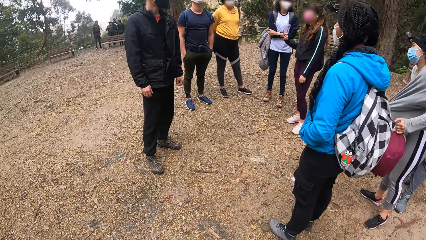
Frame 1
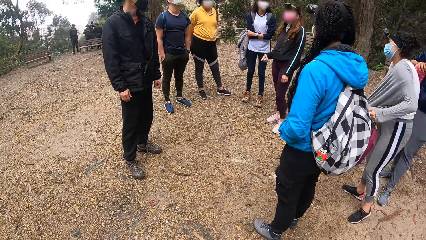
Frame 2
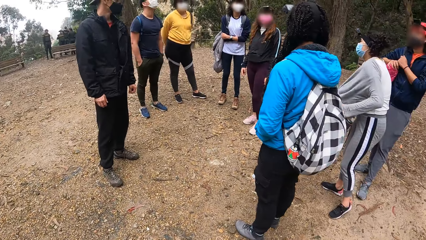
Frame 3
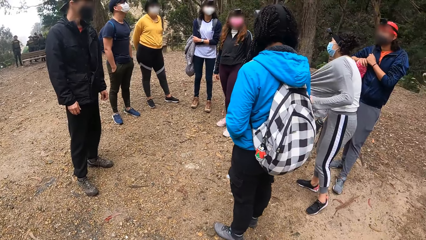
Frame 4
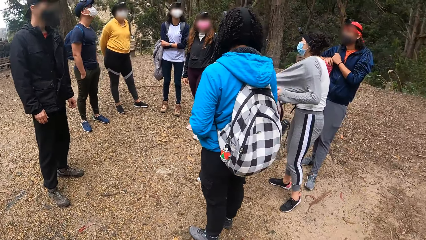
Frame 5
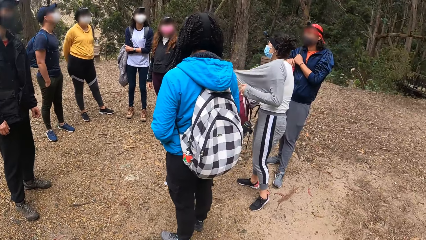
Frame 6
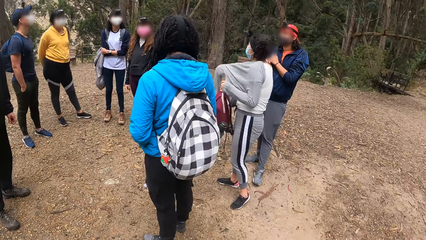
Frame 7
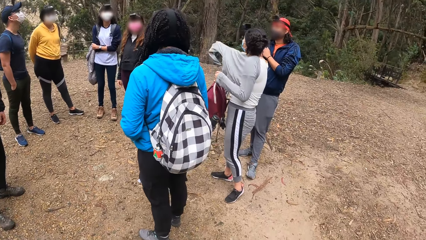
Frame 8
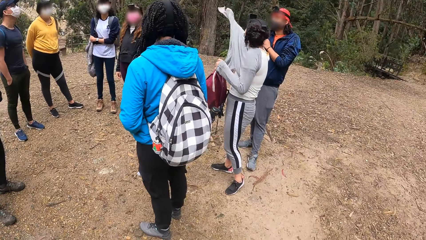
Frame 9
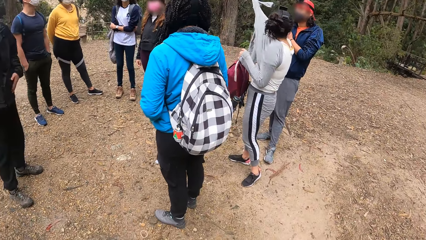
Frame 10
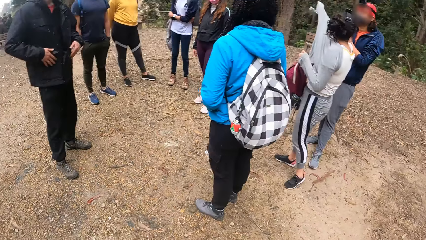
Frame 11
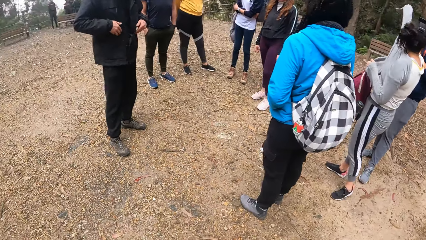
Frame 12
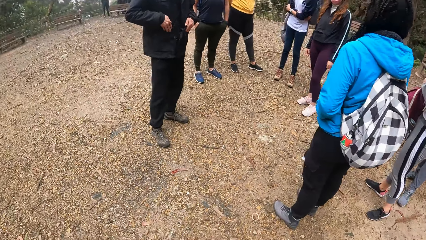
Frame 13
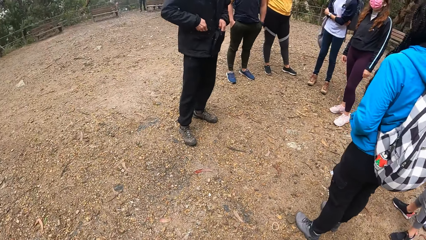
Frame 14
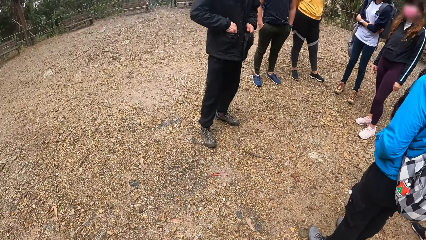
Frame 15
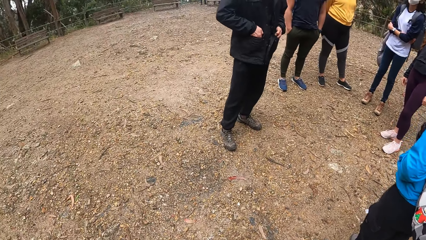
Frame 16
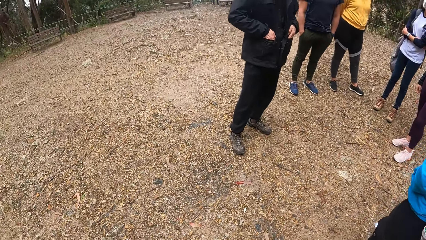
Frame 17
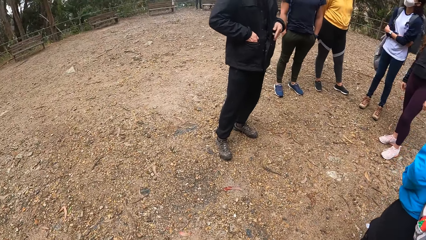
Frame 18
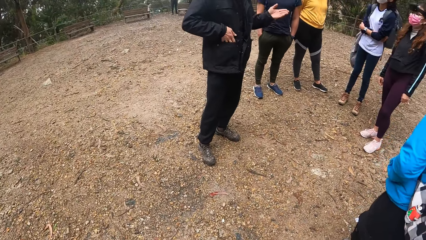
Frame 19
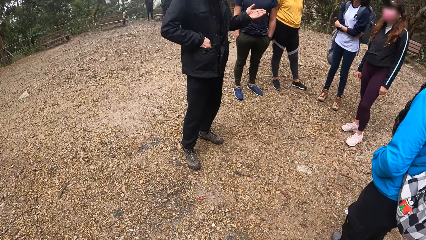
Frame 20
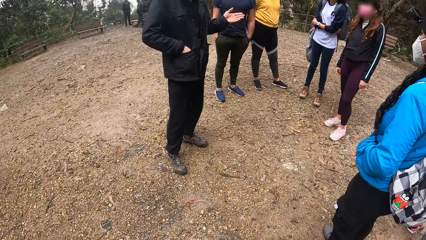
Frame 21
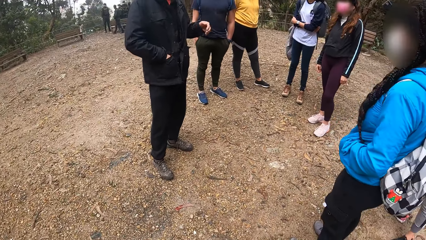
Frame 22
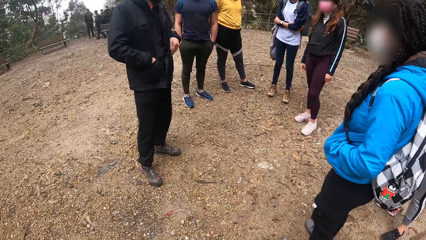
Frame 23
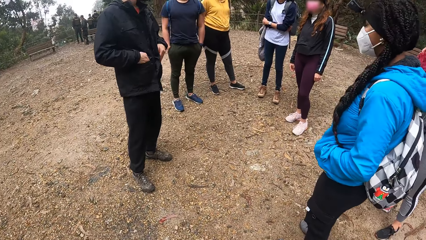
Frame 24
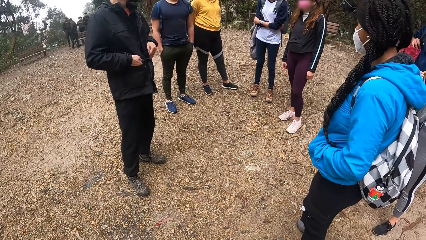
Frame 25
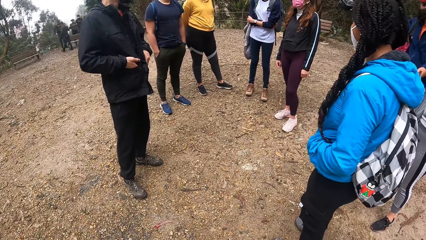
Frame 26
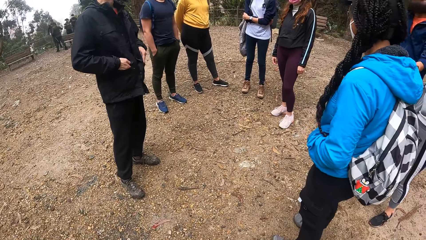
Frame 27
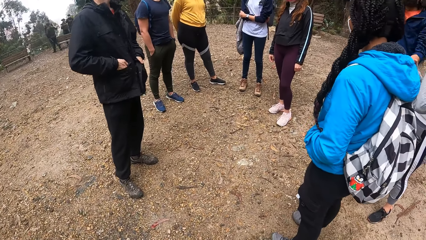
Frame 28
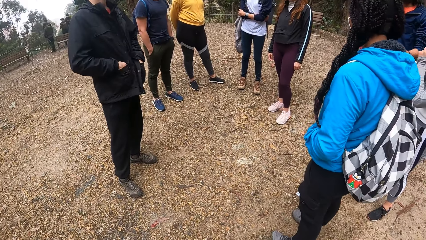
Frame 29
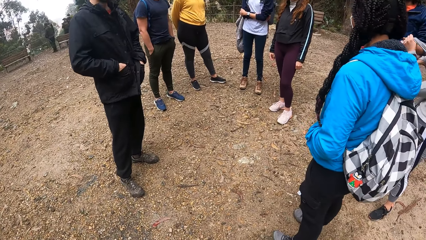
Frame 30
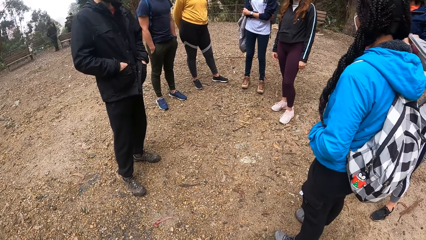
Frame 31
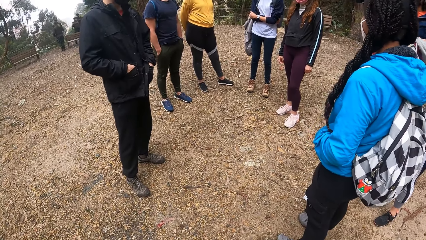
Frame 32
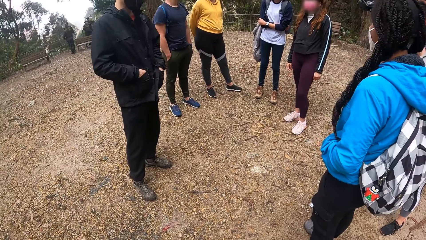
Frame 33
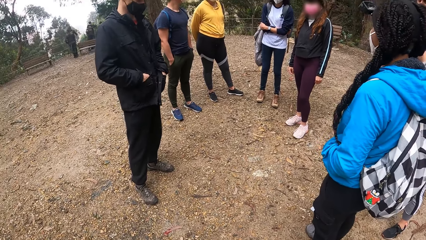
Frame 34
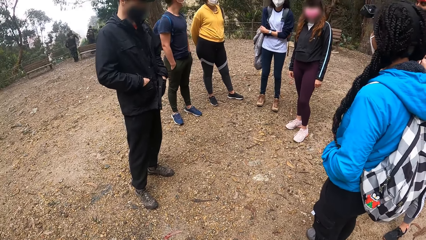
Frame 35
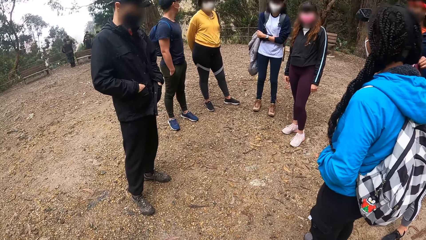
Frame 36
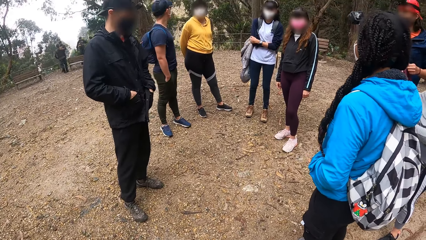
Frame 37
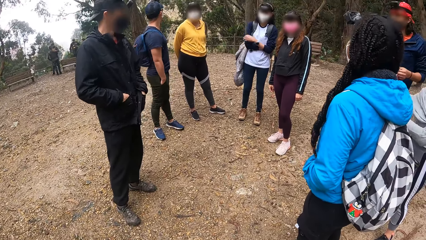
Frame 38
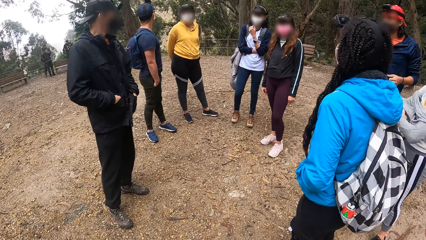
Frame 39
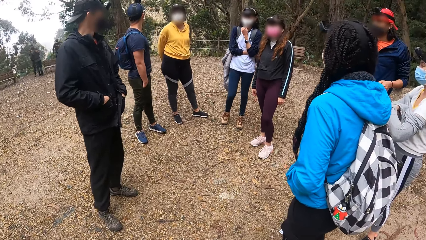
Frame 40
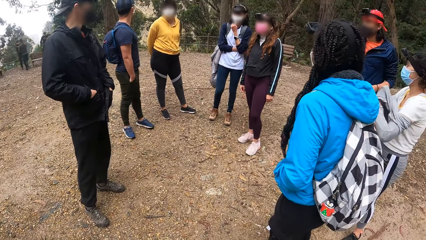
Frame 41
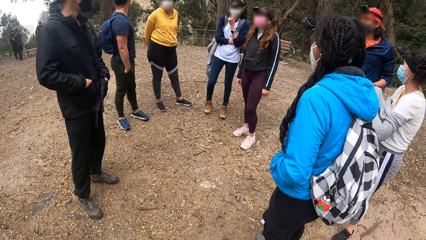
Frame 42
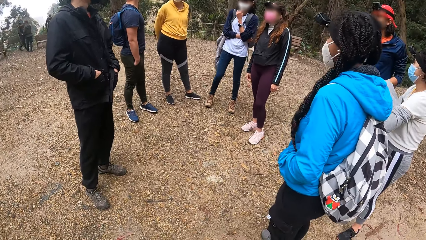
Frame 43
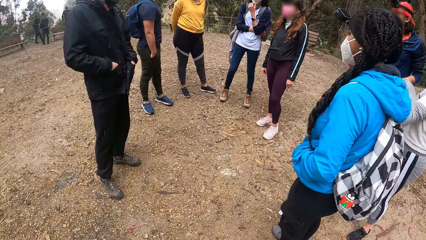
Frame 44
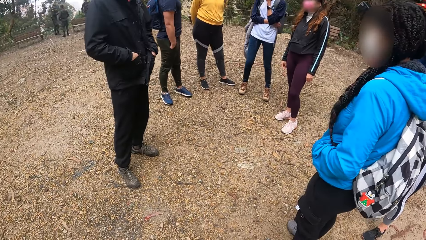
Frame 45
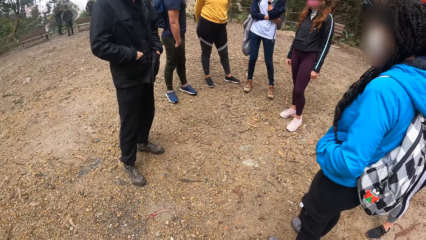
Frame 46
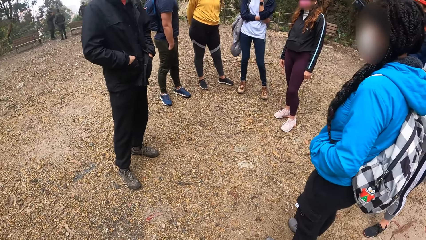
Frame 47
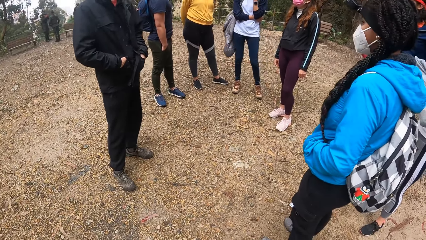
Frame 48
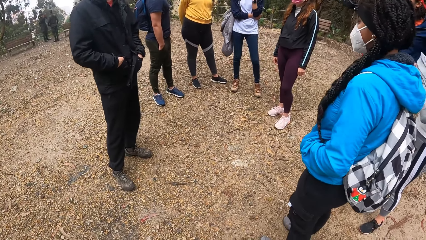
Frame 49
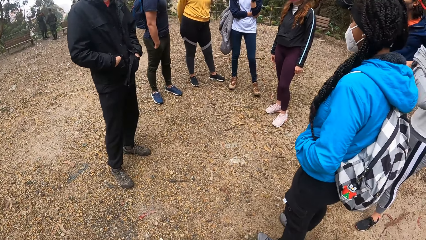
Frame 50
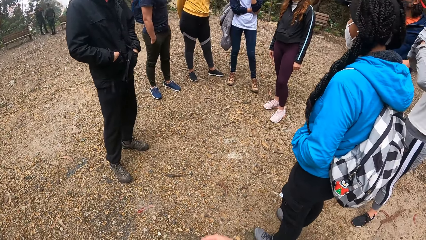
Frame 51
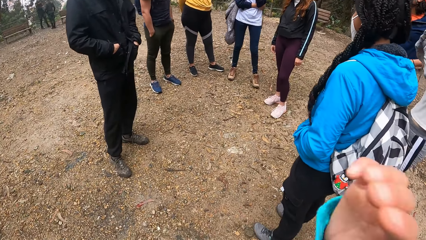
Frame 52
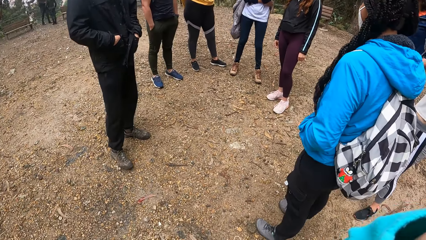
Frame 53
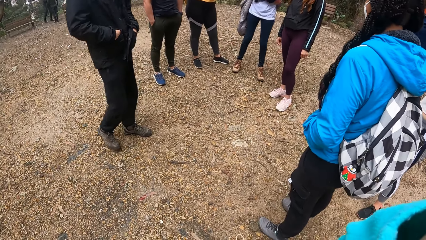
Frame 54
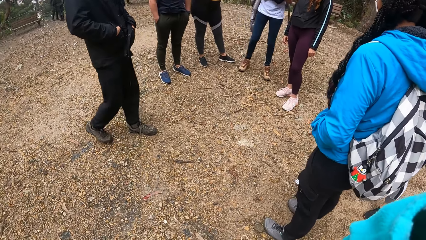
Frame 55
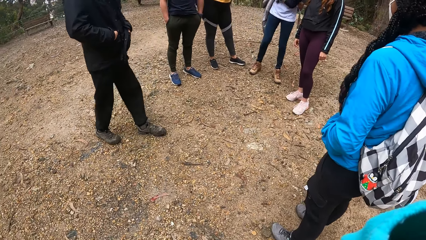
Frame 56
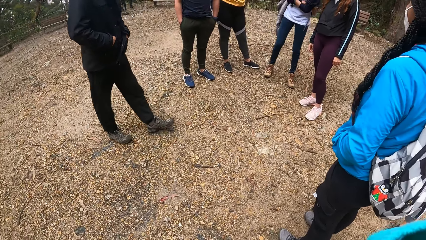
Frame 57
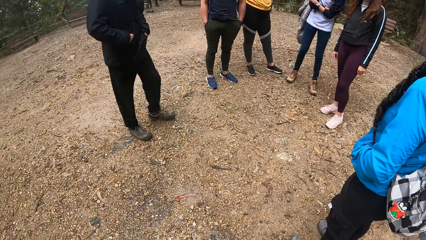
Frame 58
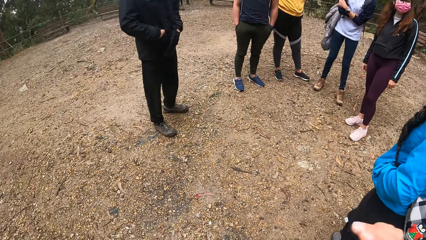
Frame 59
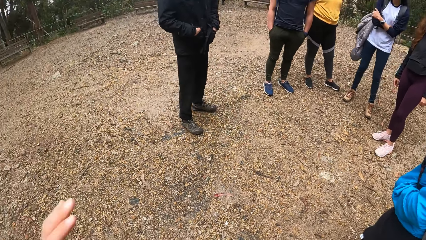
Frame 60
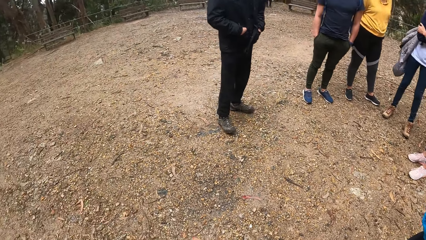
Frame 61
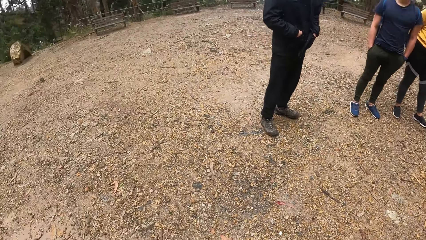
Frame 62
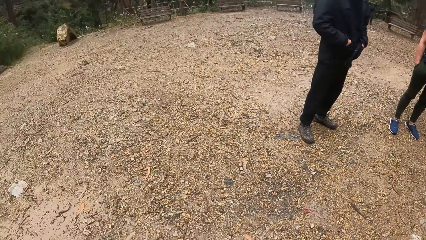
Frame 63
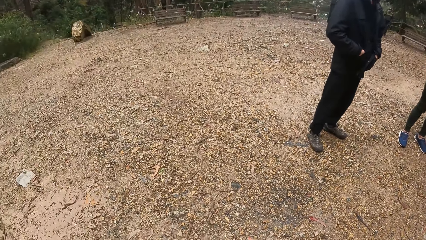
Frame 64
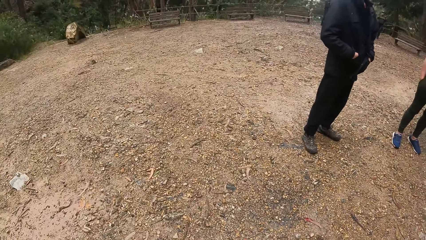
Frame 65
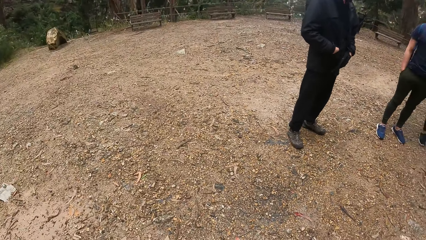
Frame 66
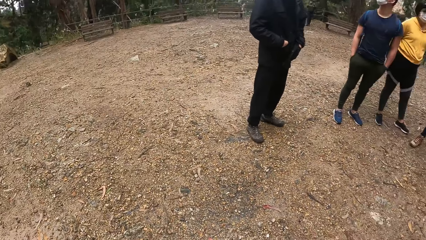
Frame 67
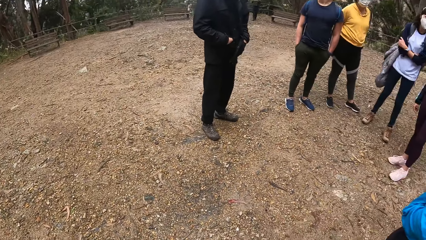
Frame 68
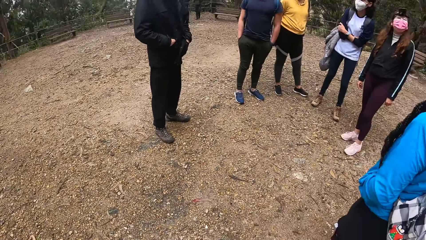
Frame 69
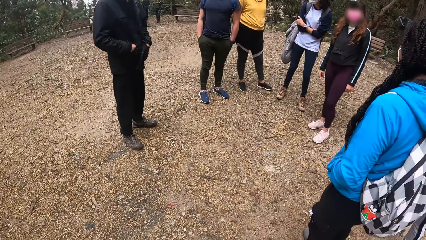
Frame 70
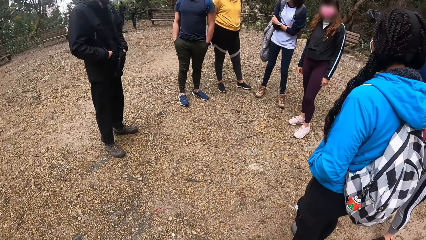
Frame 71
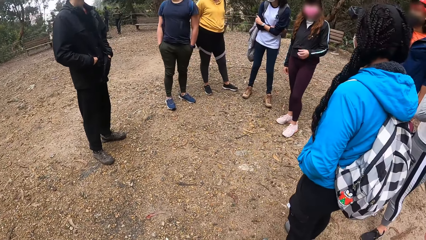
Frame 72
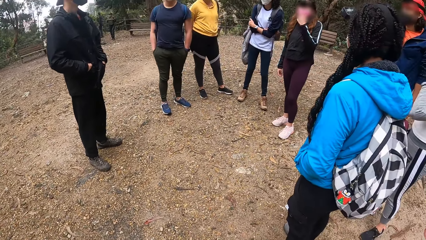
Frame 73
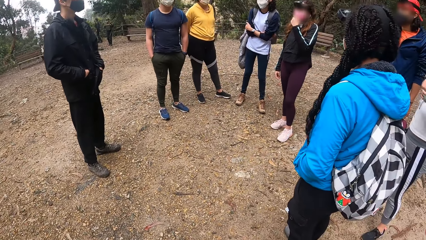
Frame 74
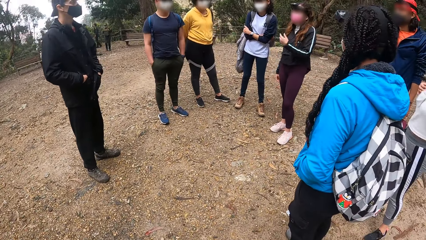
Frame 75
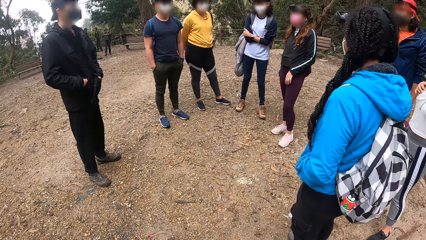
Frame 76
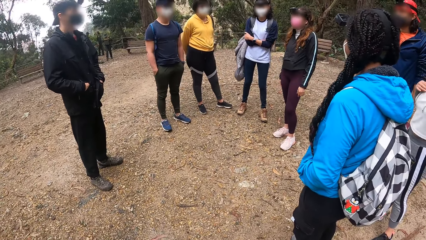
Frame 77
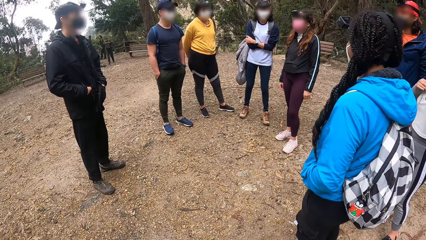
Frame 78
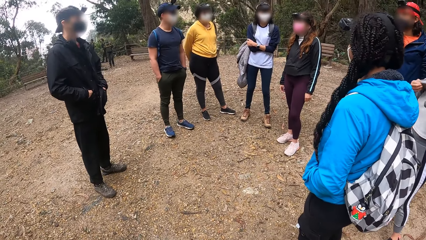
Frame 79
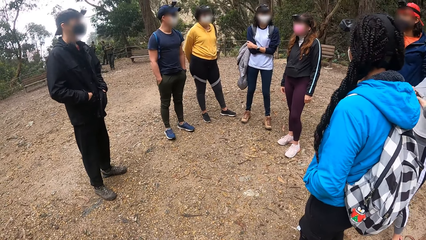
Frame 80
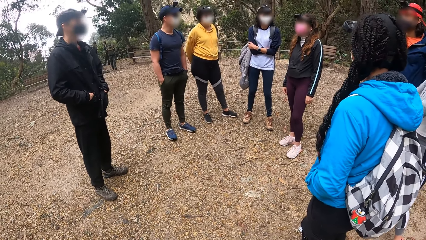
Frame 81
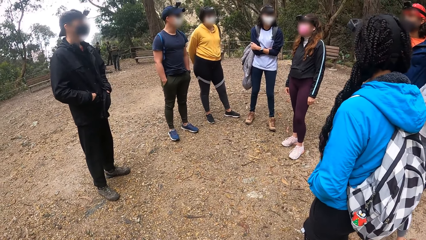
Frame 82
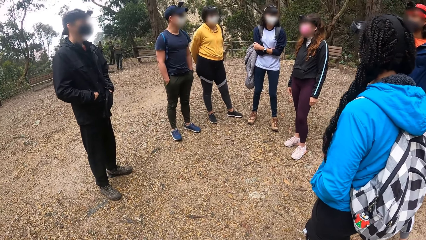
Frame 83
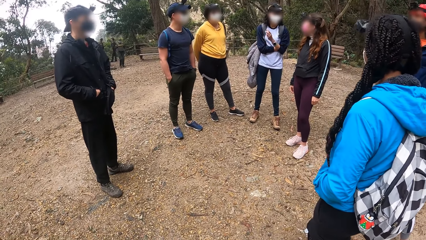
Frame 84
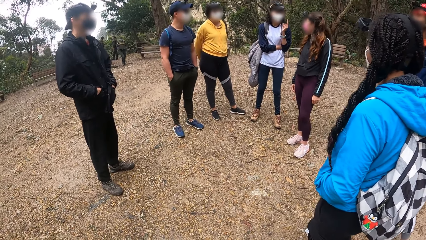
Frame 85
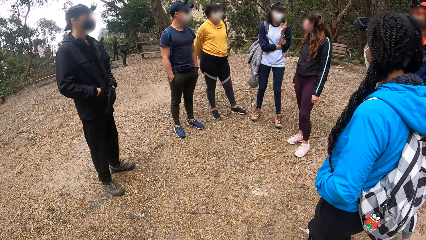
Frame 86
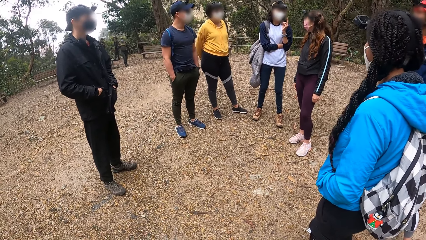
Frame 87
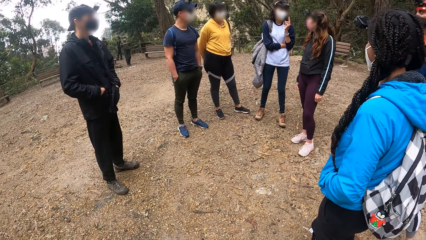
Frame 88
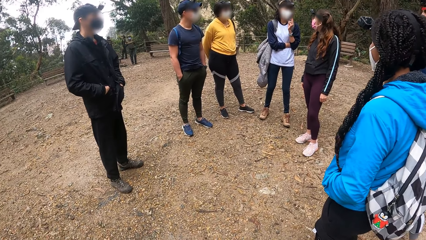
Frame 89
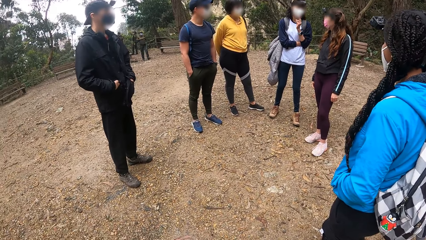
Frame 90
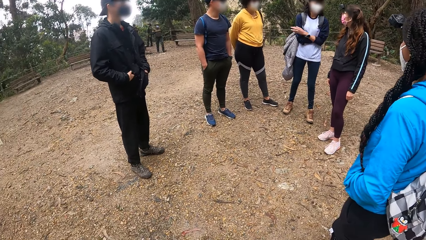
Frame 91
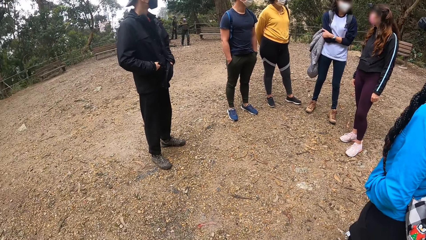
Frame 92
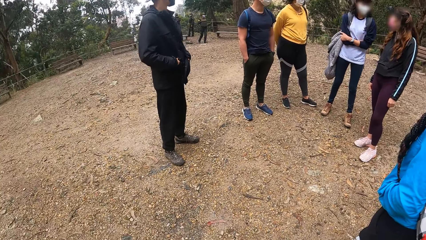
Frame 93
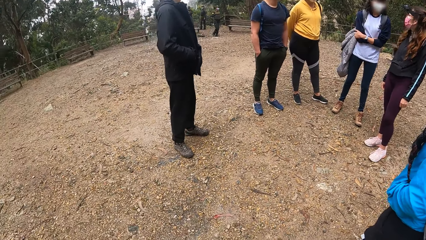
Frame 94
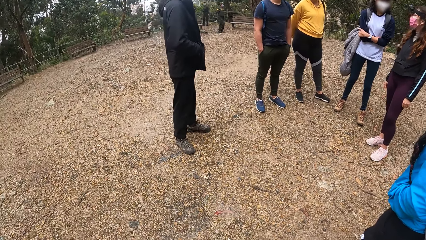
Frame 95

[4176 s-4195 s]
The camera wearer looks around the compound. She moves a hand. She touches her face with her right hand. She looks around the compound.
